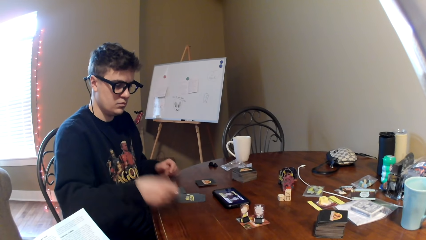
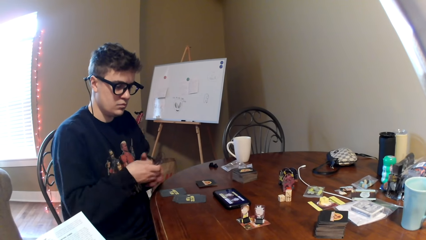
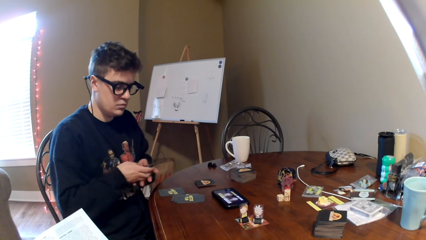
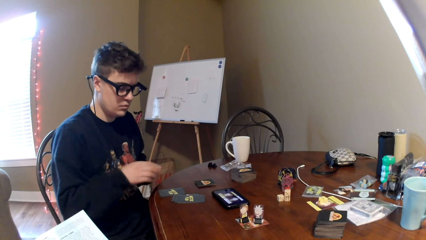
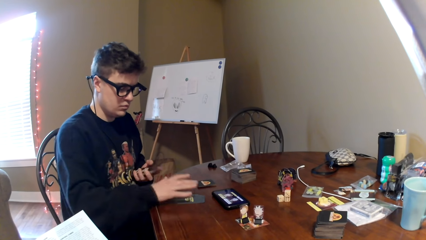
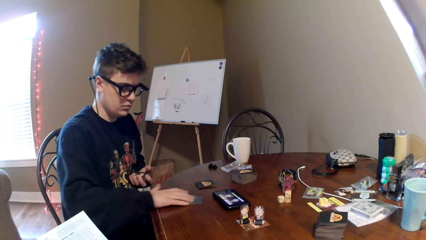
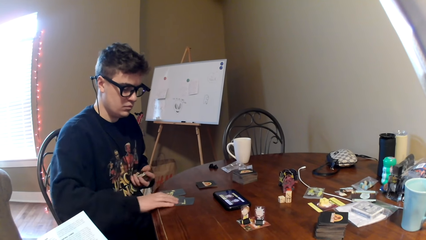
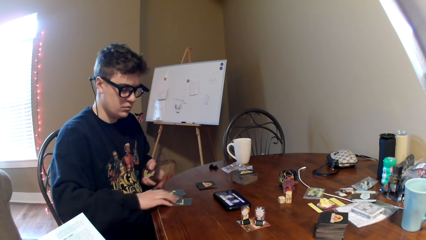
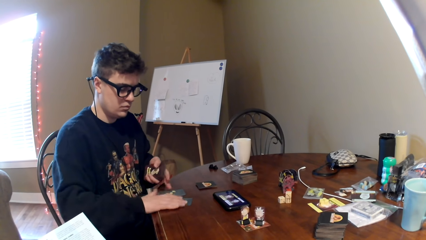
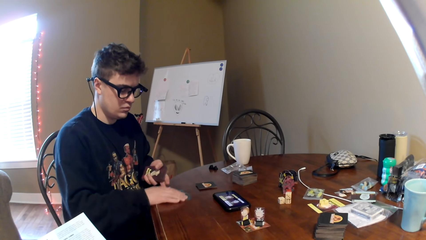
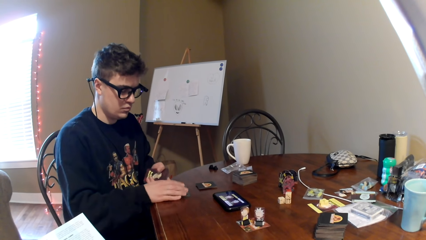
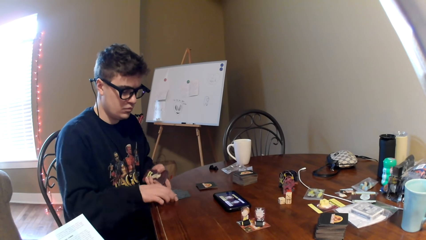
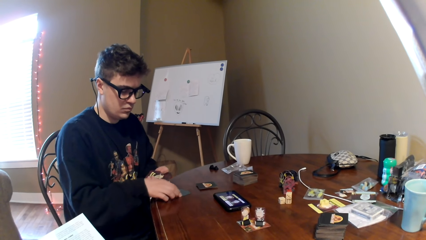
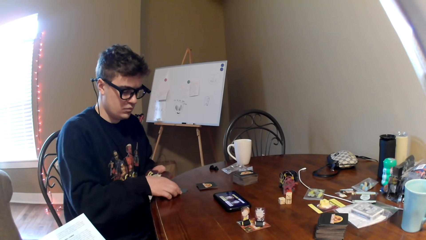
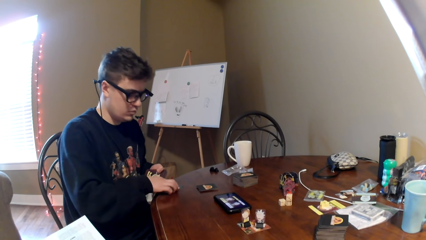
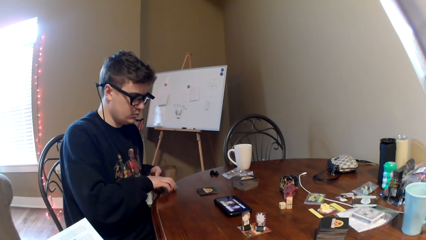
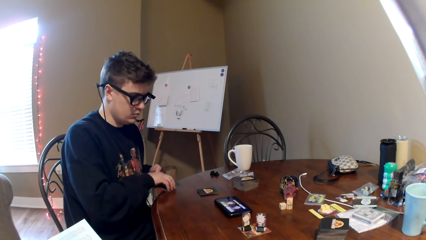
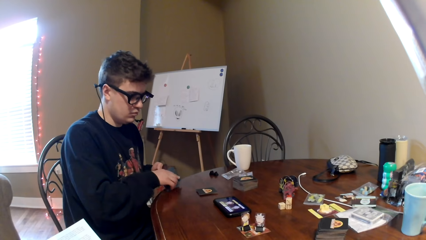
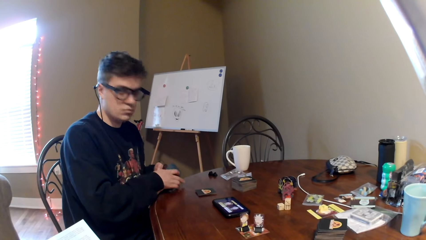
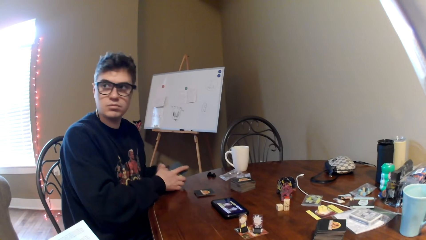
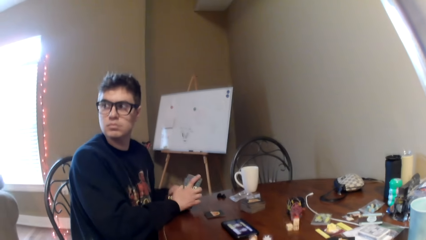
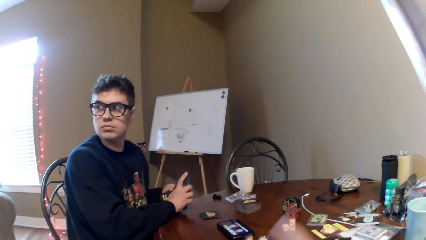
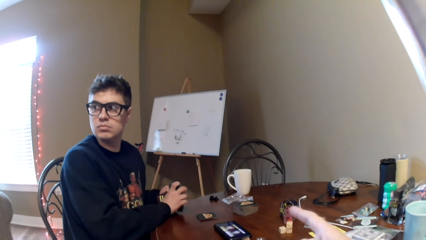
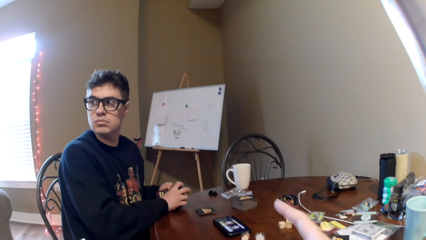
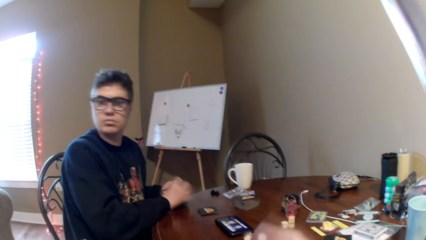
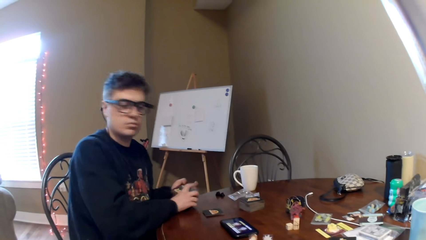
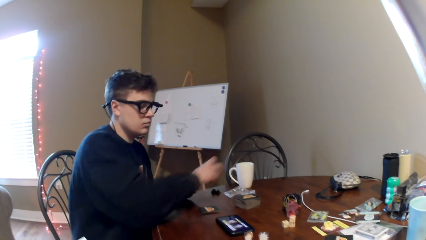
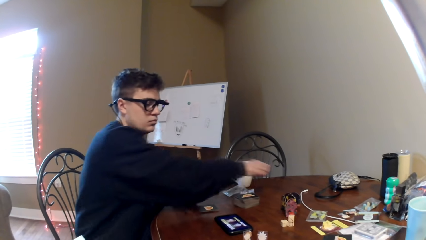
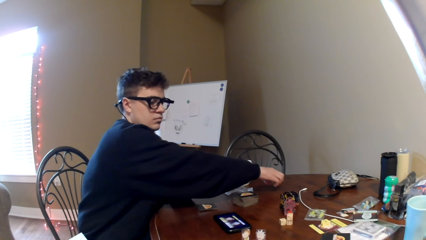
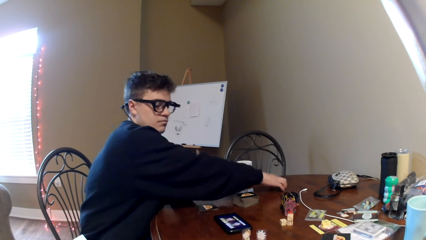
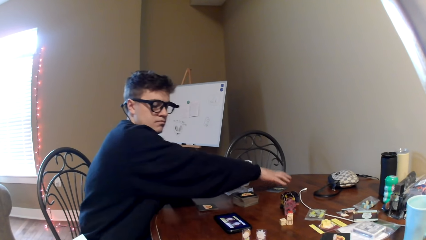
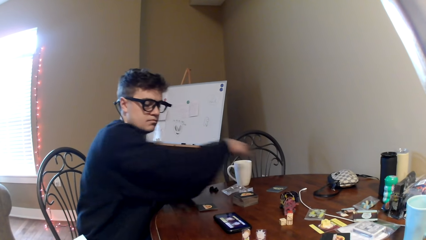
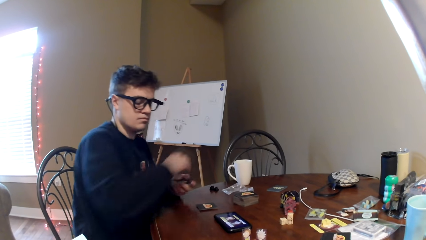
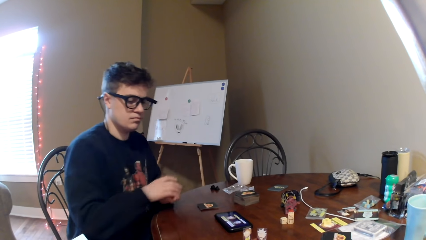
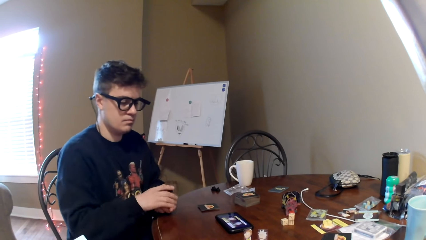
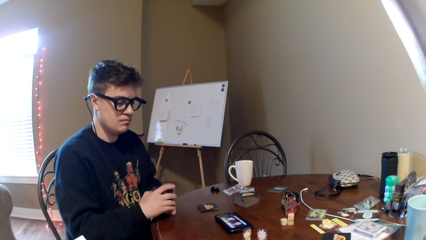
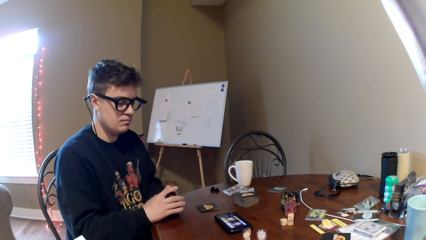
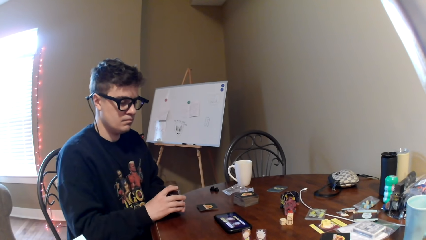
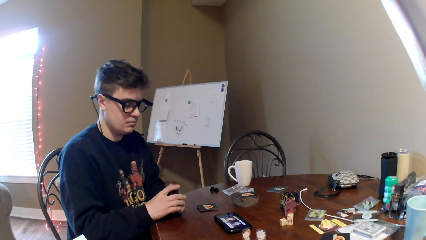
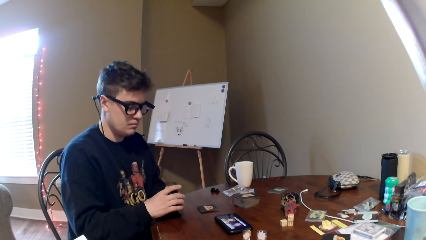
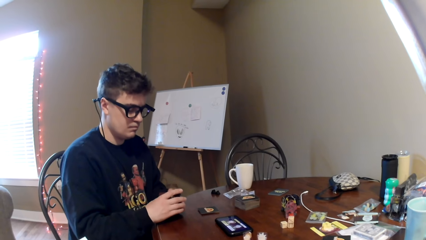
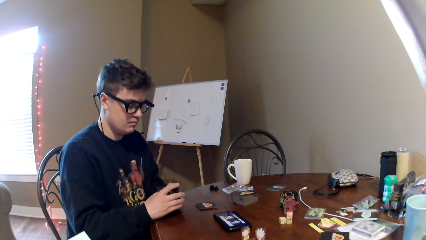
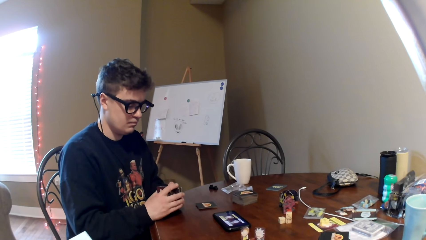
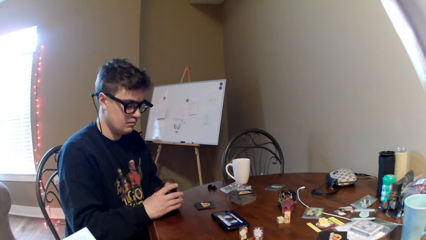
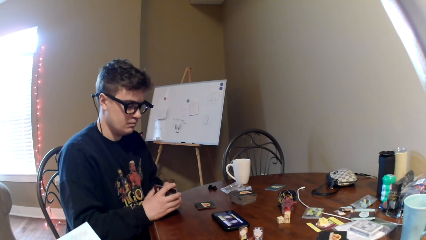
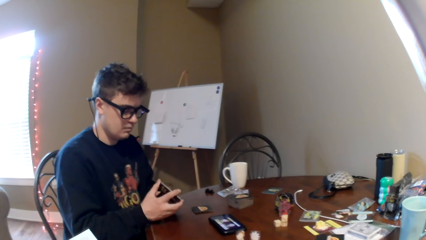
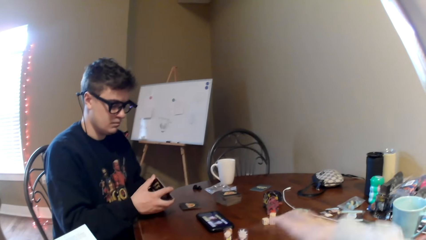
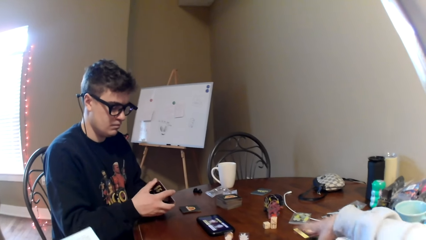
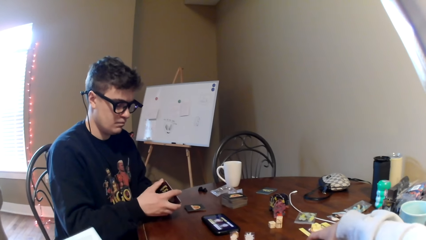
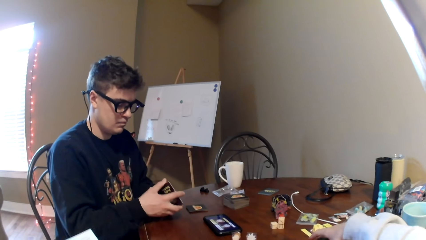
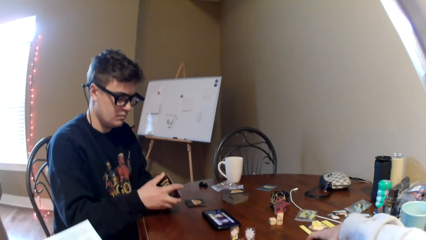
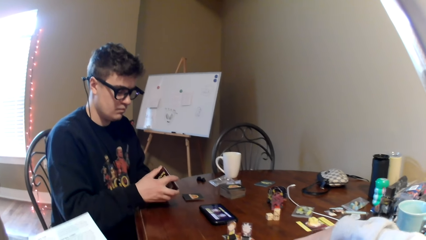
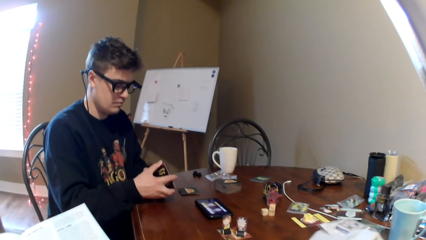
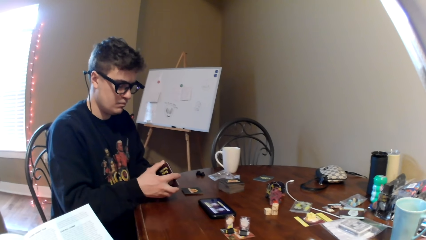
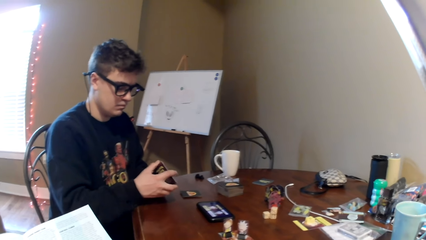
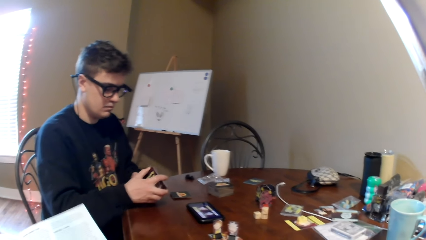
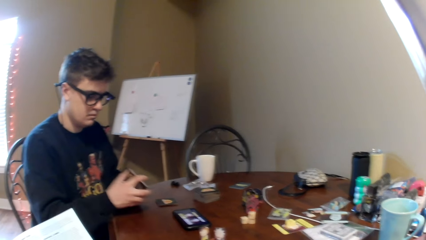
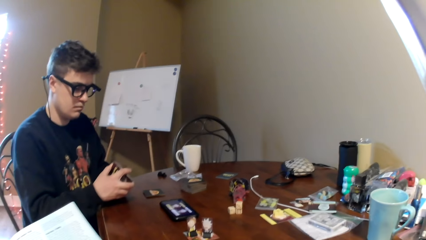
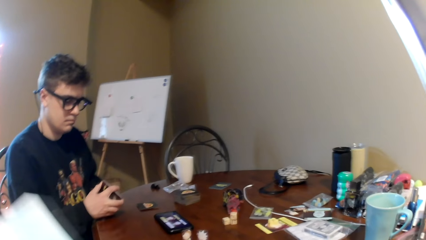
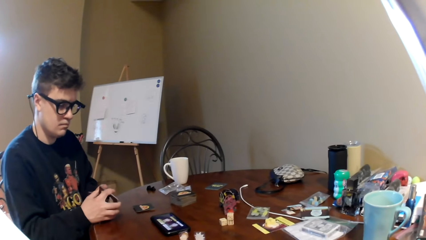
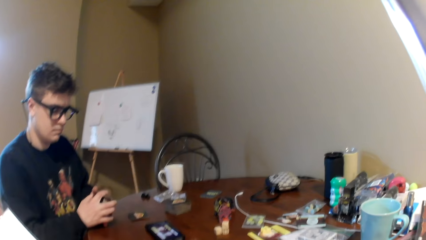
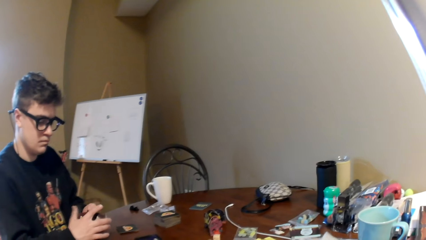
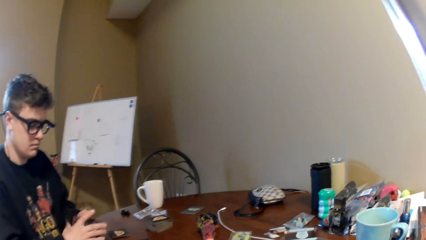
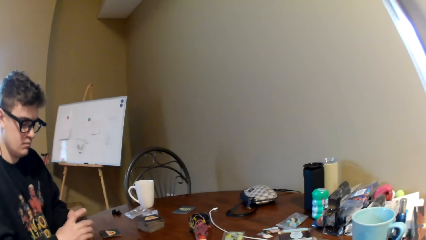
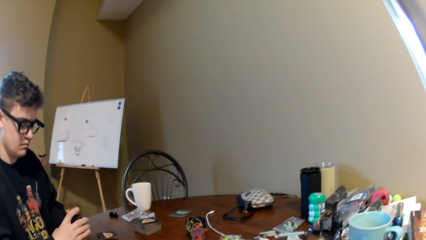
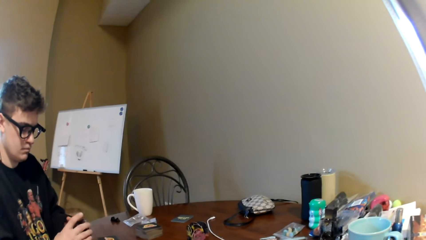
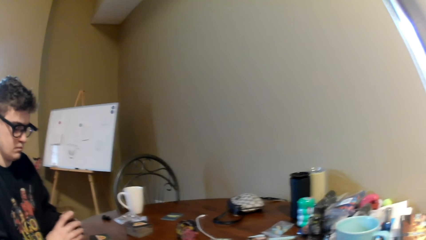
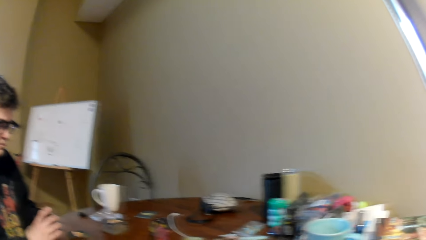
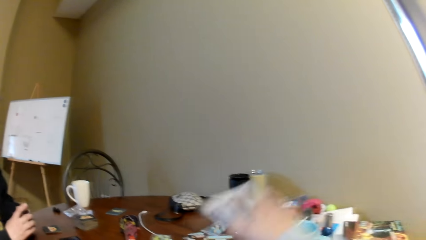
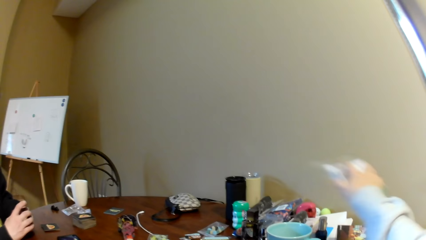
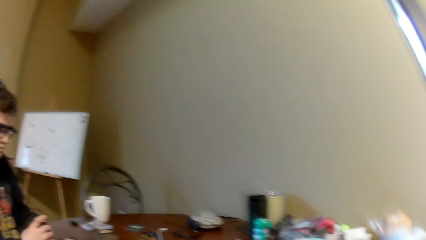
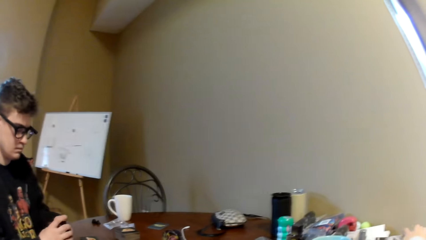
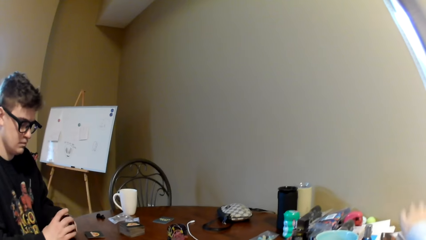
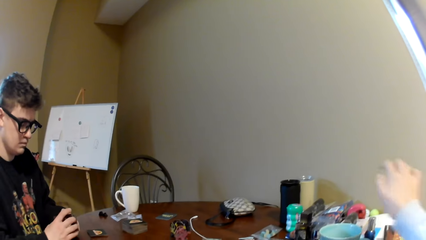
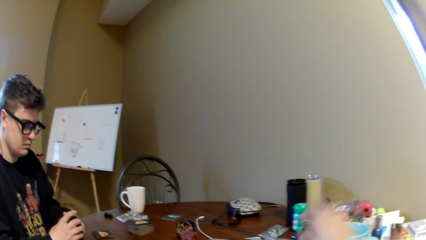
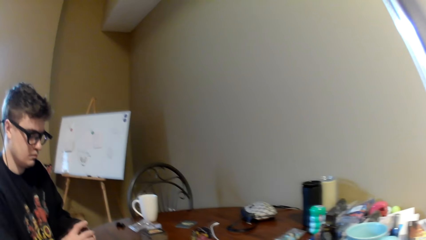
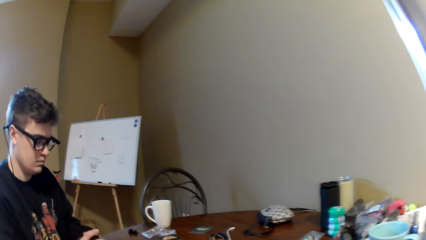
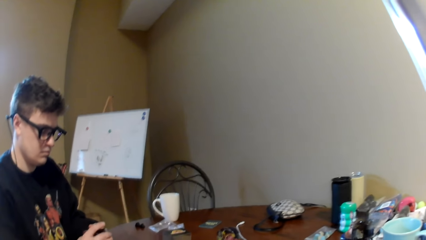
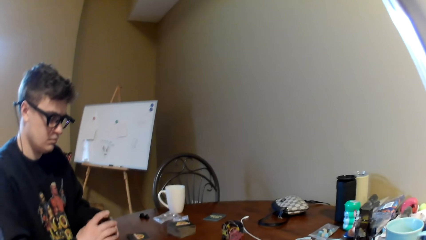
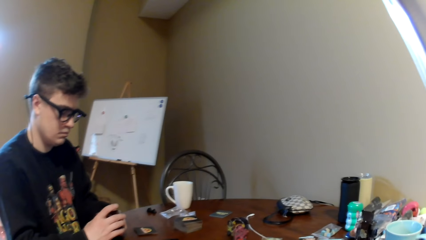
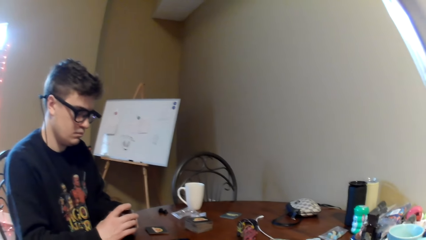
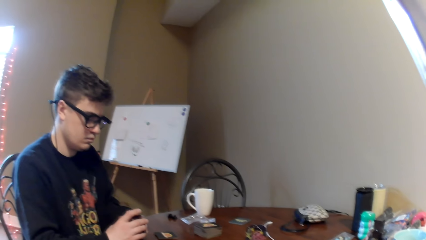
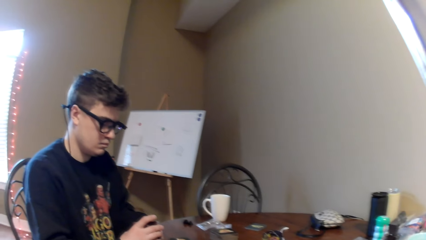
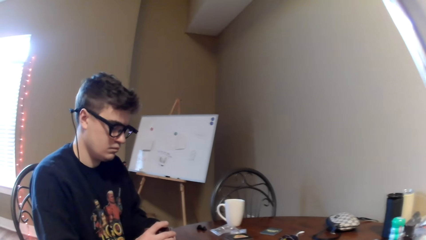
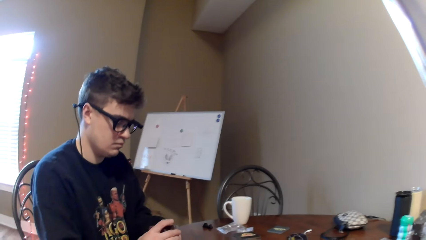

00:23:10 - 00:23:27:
A man passes the cards to the left hand and picks the cards. The man adjusts the cards on a table, hits the cards on the table, picks the cards from the table, puts the cards on the table, and looks at the cards. The camera wearer looks around a room. They adjust the cards on the table. They look around the room. They move the hand. The man arranges the cards. The camera wearer adjusts the cards on the table.
